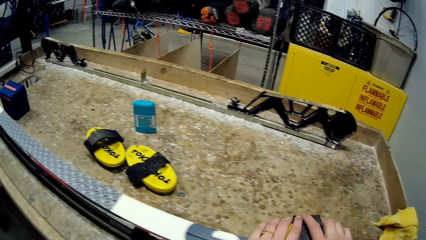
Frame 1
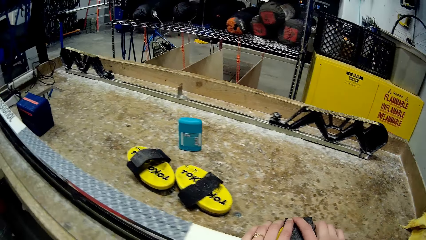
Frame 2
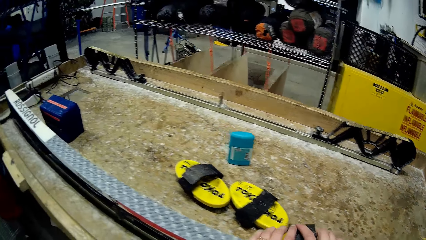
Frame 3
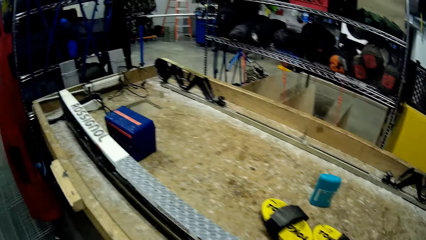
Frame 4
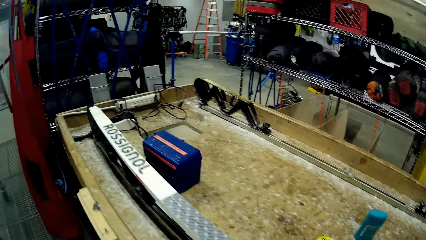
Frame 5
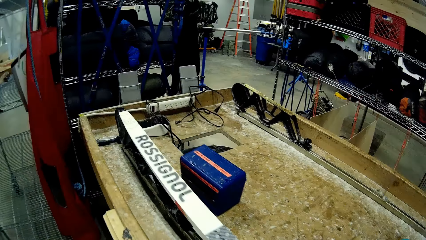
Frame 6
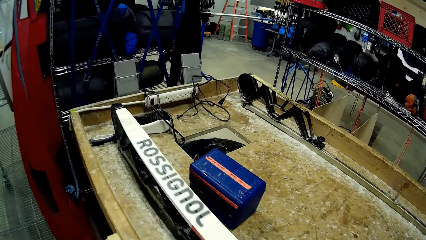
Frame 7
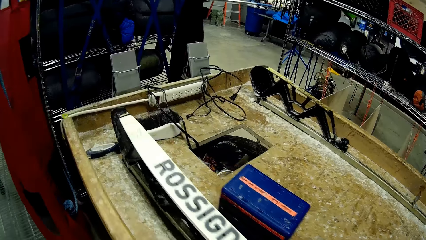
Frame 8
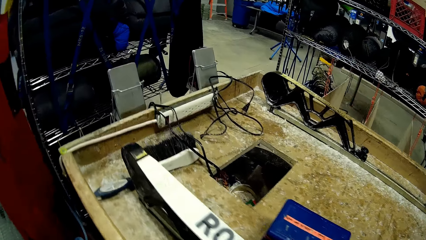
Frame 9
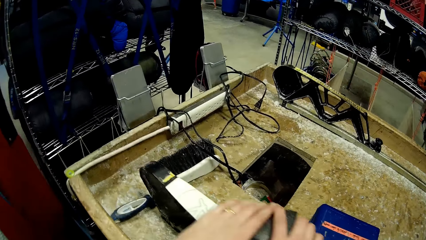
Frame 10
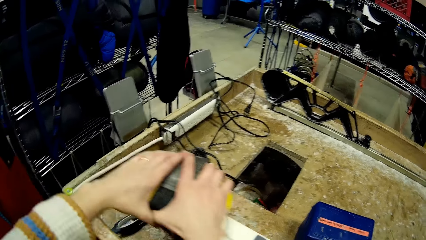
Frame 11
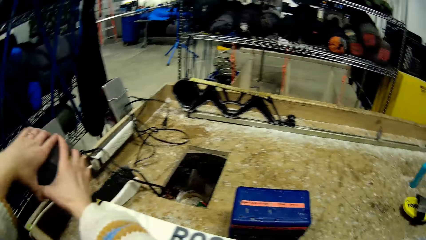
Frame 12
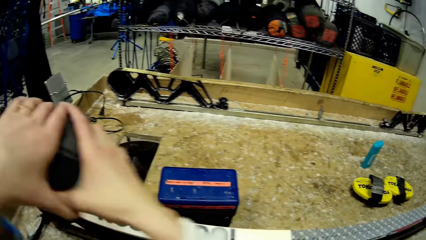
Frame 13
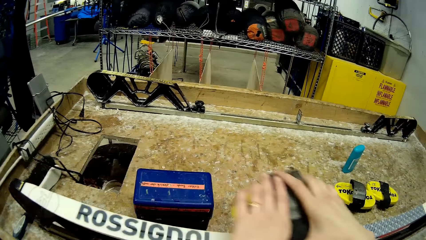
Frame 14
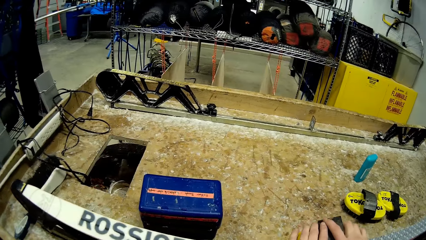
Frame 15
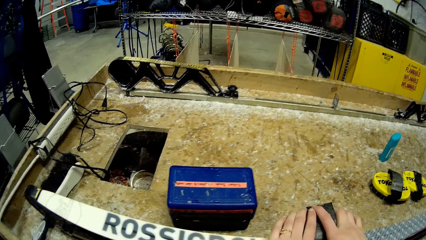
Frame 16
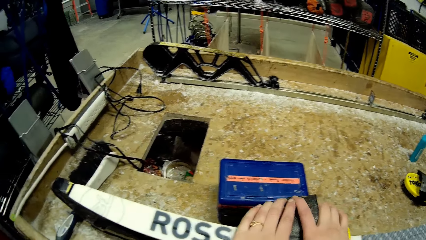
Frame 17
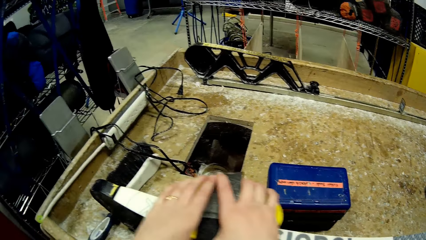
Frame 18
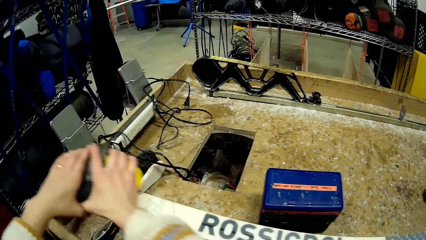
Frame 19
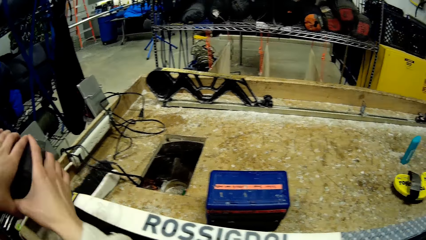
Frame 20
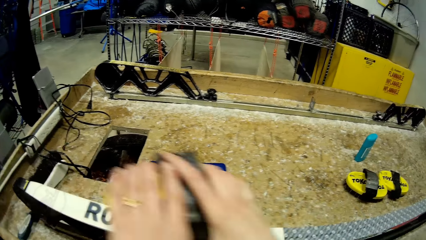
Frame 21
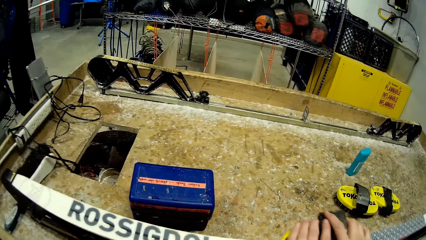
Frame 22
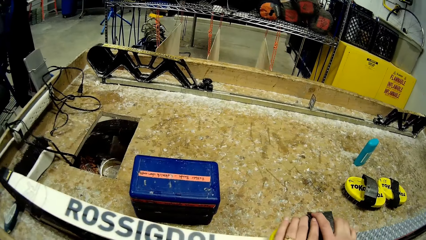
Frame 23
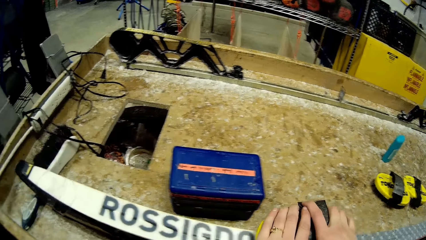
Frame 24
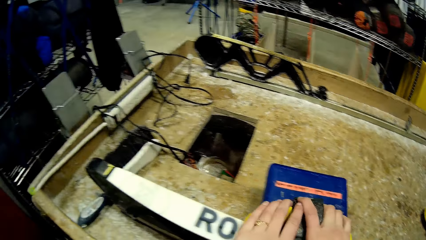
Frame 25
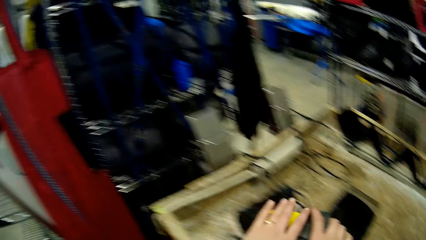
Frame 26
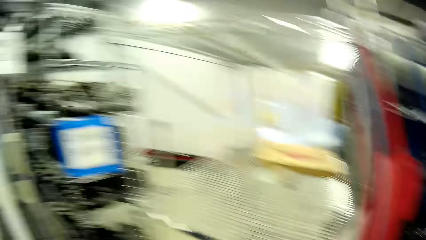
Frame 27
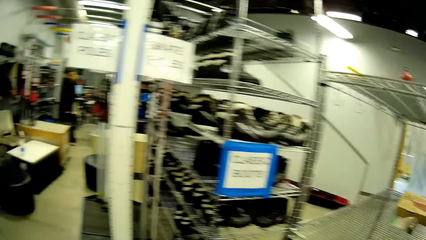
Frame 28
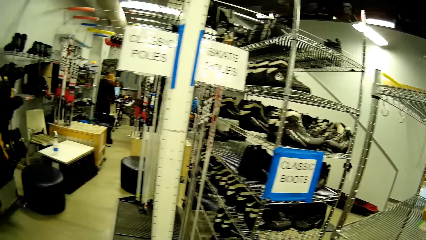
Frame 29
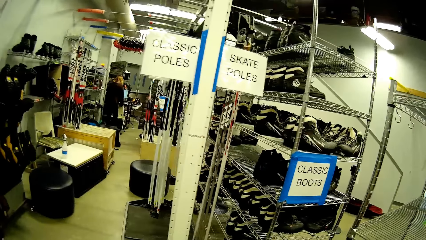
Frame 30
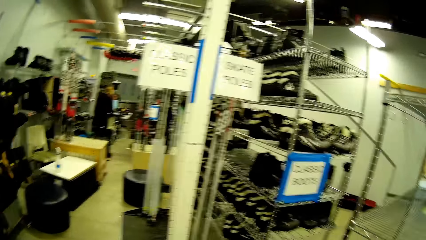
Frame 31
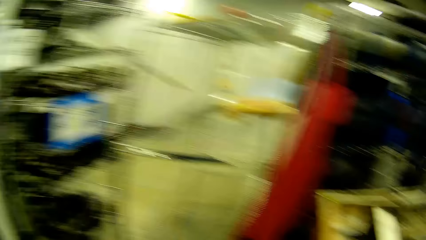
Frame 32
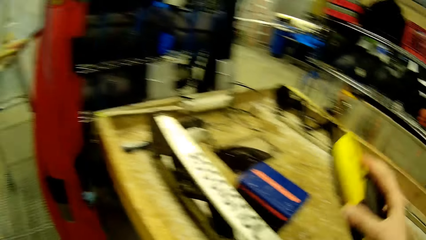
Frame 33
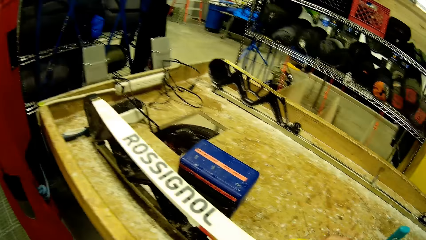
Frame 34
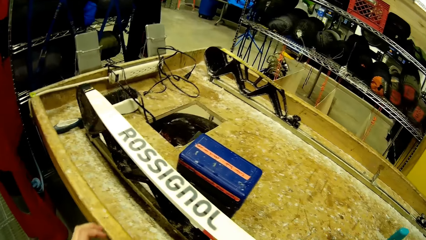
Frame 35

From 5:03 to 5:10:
The camera wearer looks around. He holds the brush in his right hand.

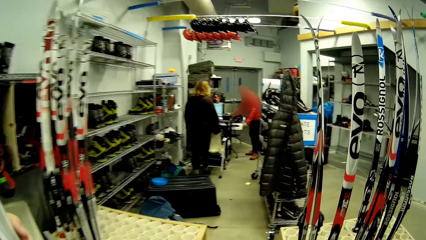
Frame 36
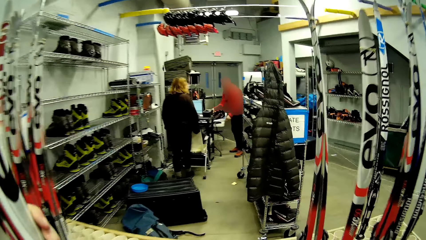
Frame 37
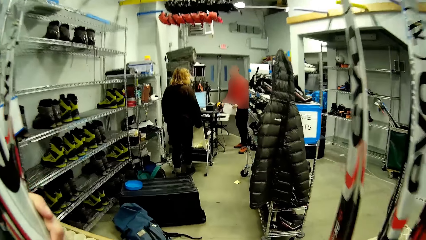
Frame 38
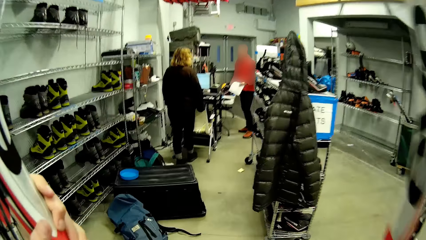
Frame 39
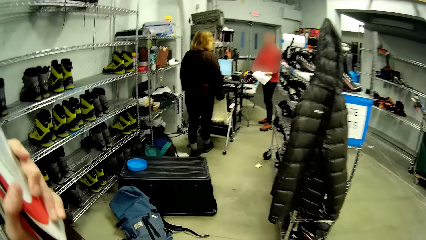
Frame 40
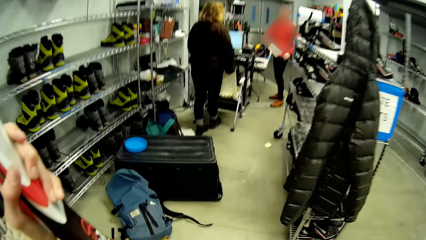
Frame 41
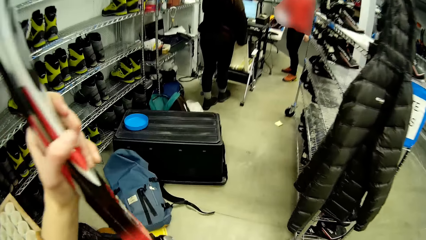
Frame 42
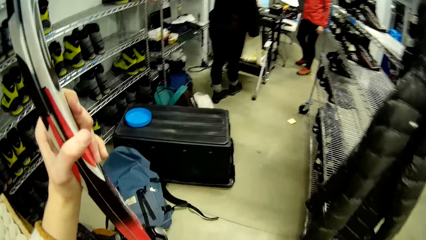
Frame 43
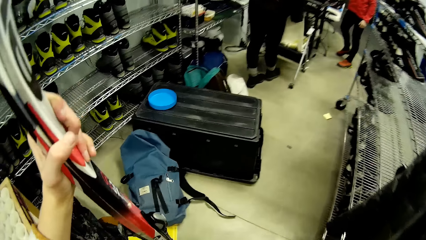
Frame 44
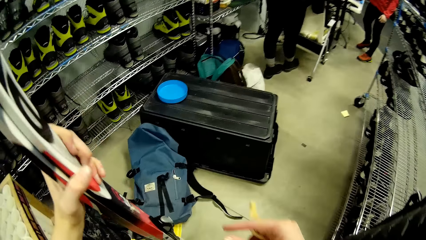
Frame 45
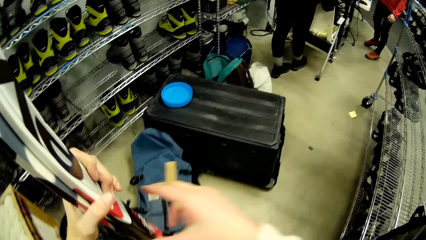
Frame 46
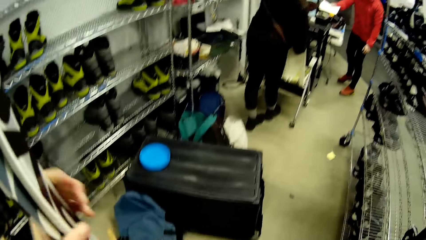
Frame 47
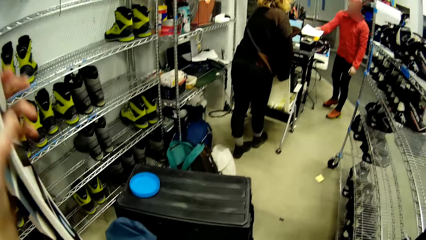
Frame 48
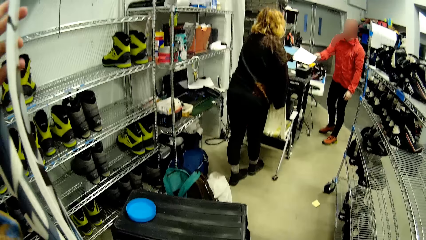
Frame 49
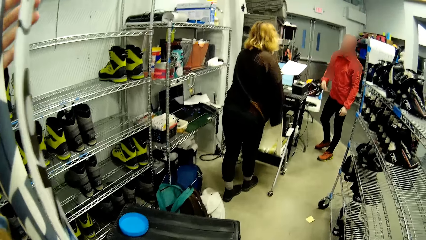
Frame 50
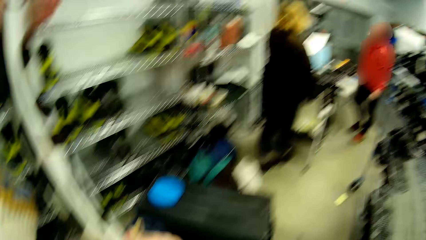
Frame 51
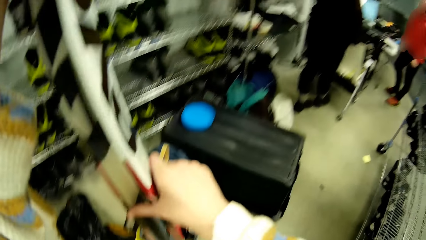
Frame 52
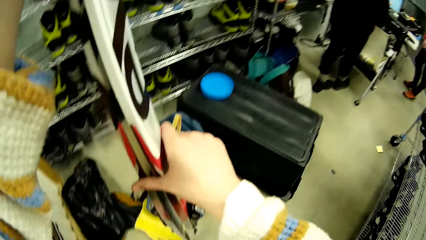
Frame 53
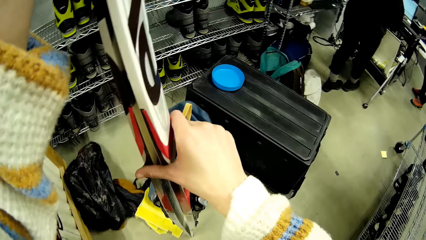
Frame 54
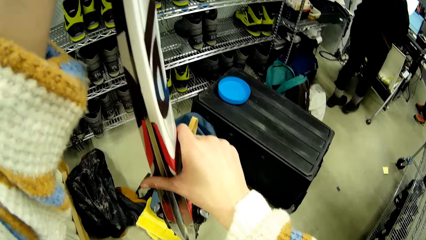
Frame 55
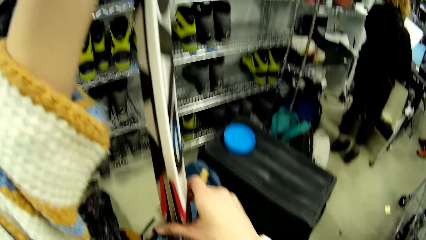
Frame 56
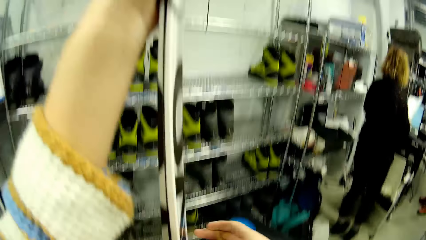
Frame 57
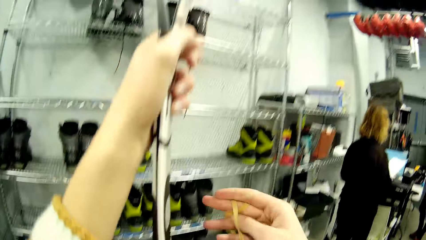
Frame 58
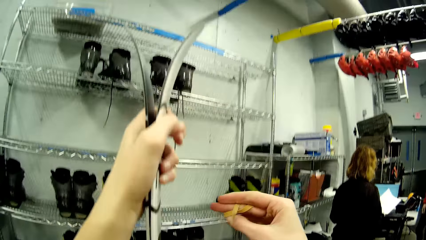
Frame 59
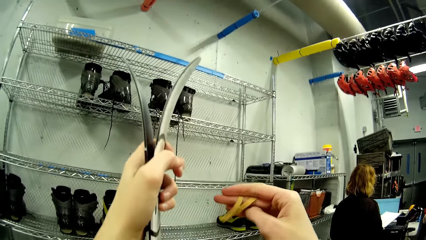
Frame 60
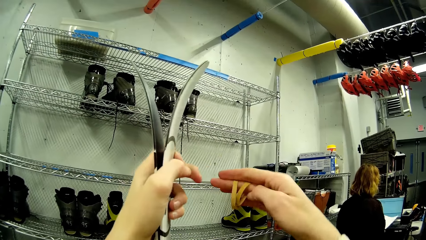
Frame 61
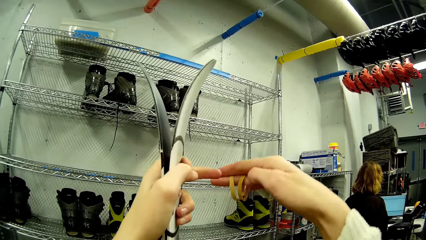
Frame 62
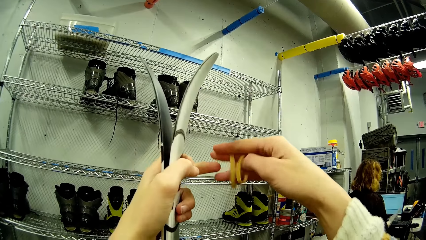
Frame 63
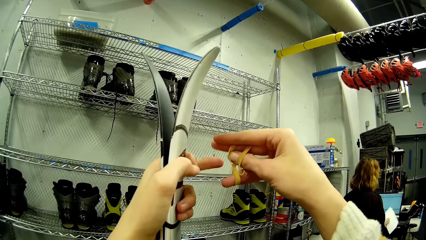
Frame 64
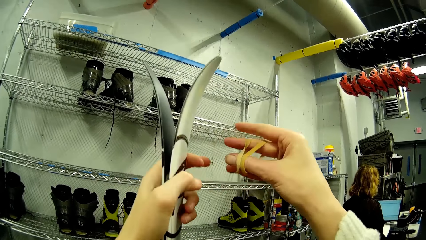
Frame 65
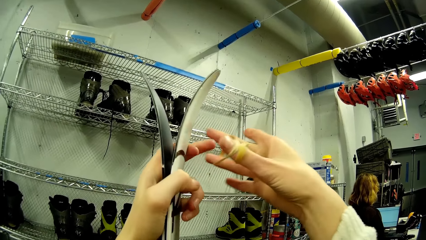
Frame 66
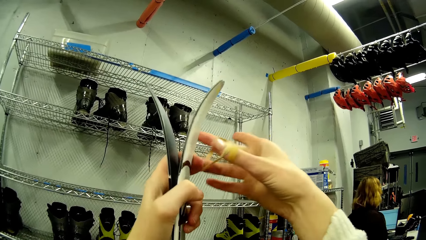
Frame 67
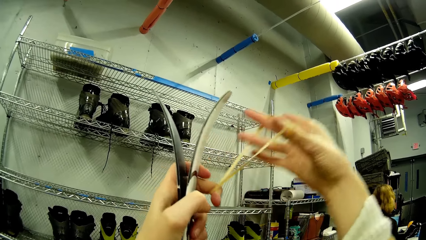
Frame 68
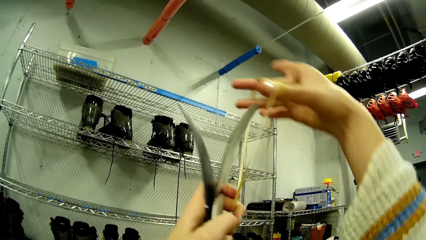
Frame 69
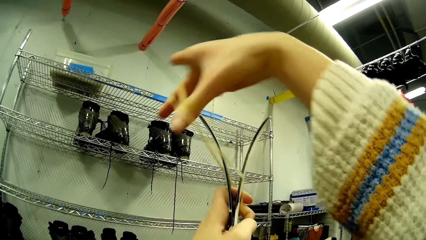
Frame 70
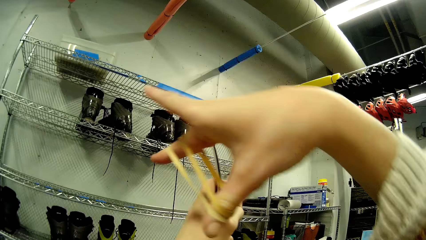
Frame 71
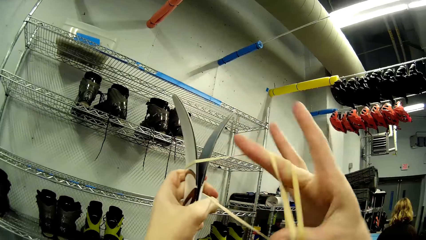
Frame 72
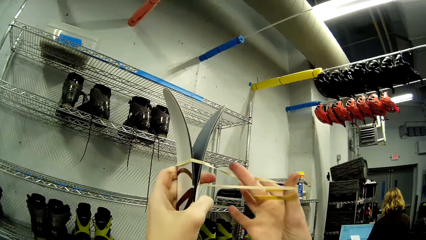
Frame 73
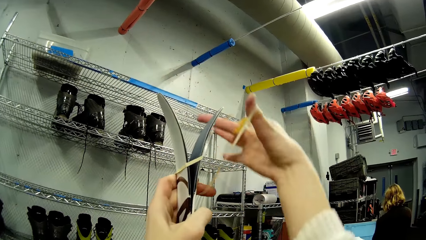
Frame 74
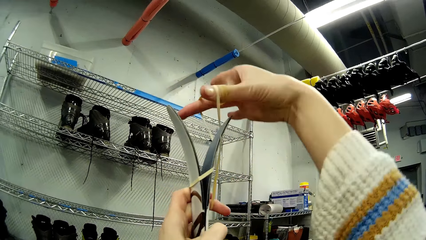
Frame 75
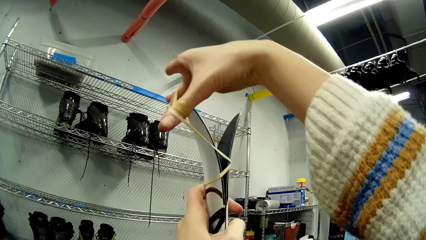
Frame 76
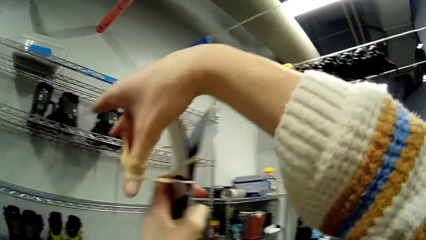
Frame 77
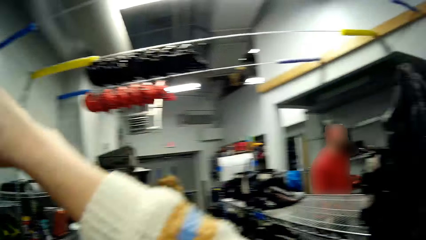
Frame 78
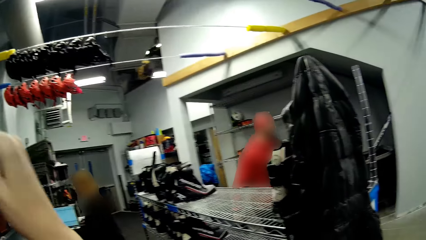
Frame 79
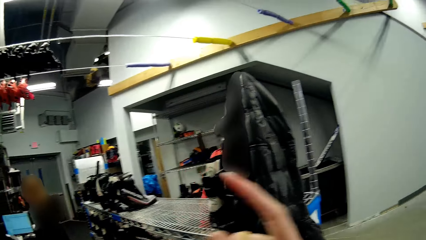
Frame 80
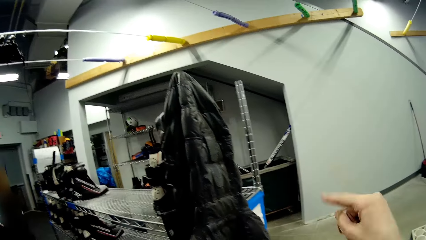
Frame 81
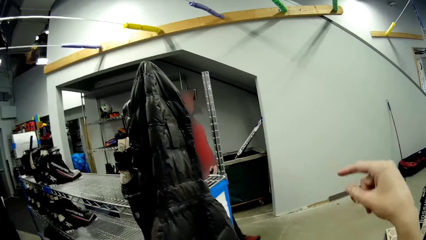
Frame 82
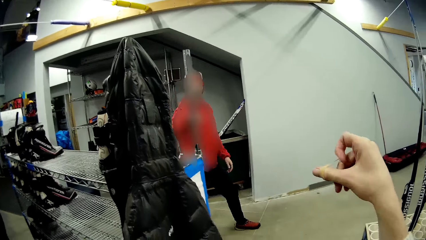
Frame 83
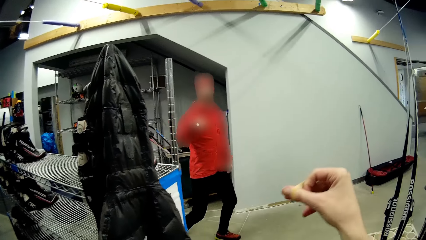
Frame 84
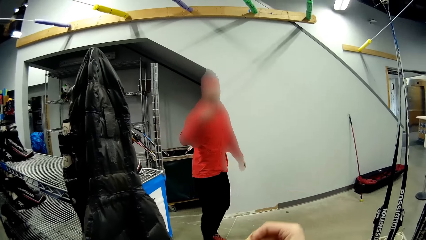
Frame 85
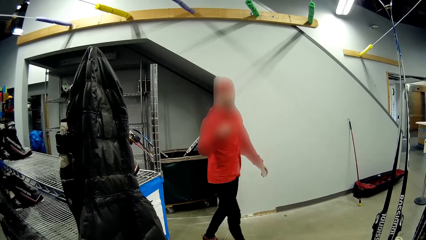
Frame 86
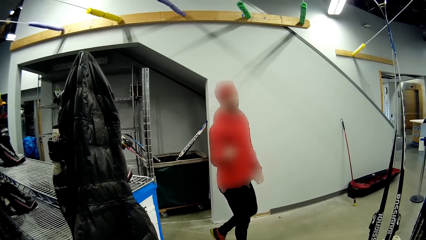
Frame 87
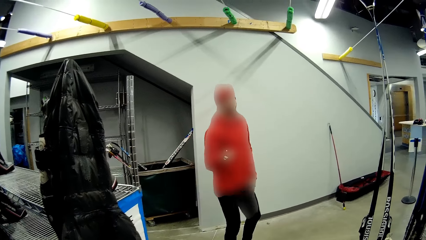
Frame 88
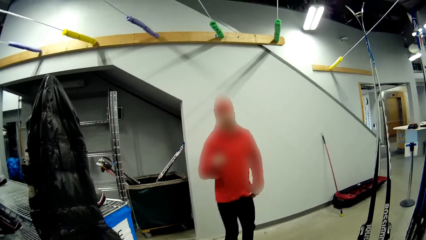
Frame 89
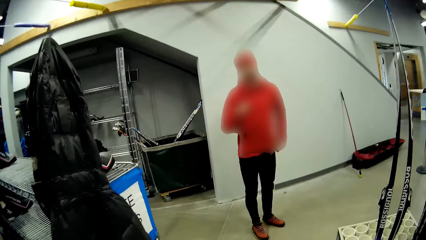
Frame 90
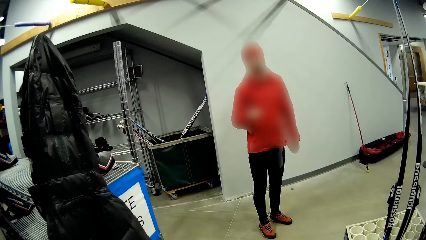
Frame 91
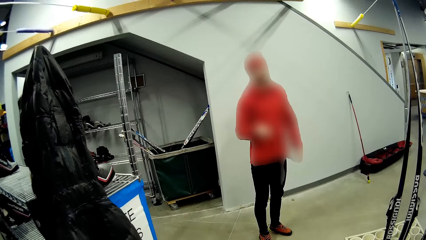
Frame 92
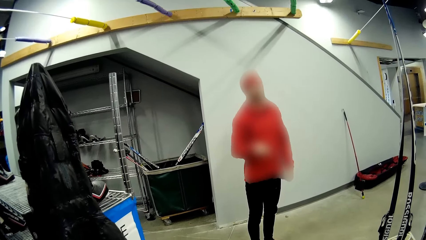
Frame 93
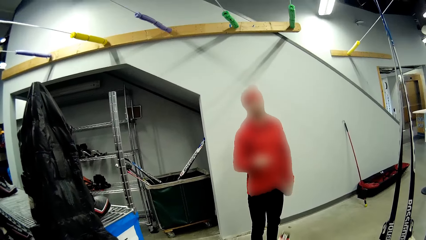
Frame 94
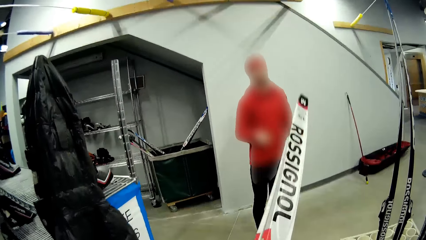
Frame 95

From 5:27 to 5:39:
The camera wearer holds a pair of skis in his left hand. He puts down the skating ski. He holds the pair of skis with both hands. He adjusts the rubber band. He joins the pair of skis in his left hand with the rubber band in his right hand. He wraps the rubber band around the skating ski. He holds the rubber band in his right hand. He adjusts the rubber band. A man interacts with the camera wearer.
